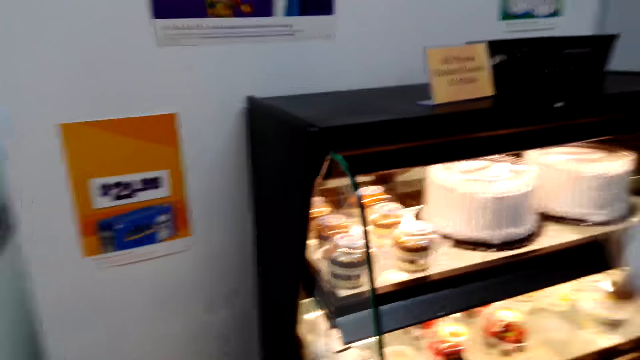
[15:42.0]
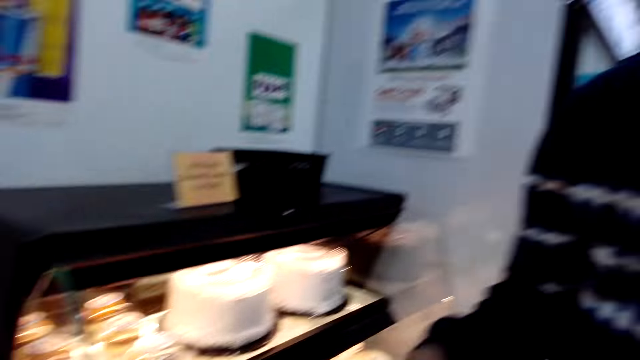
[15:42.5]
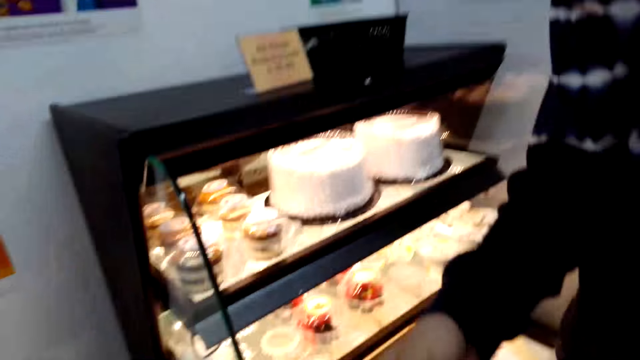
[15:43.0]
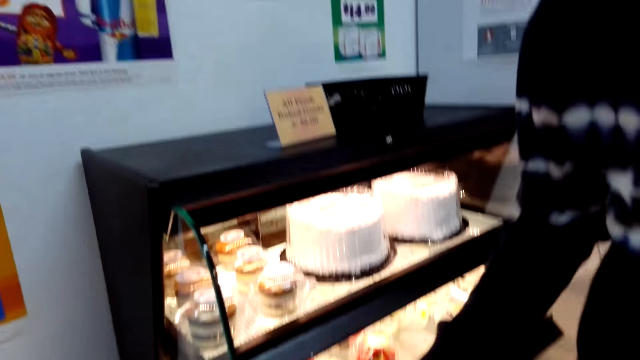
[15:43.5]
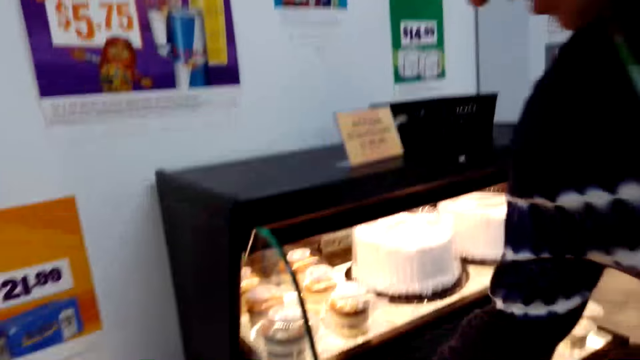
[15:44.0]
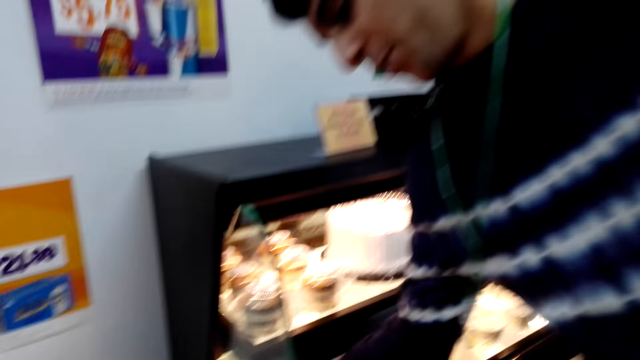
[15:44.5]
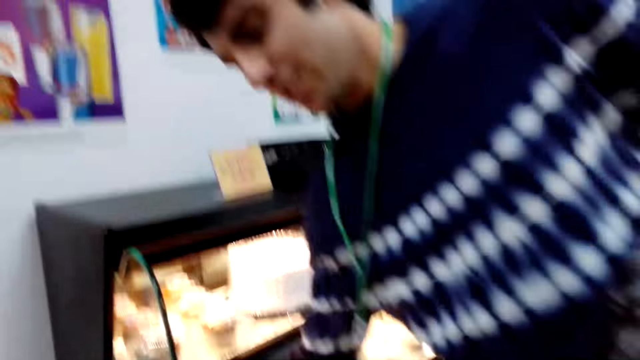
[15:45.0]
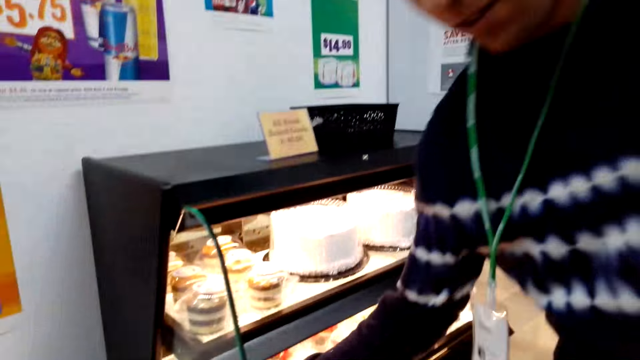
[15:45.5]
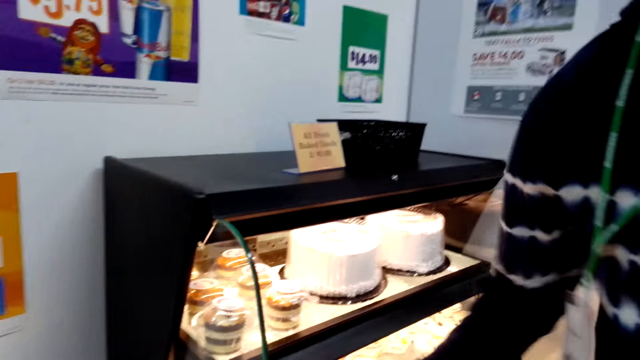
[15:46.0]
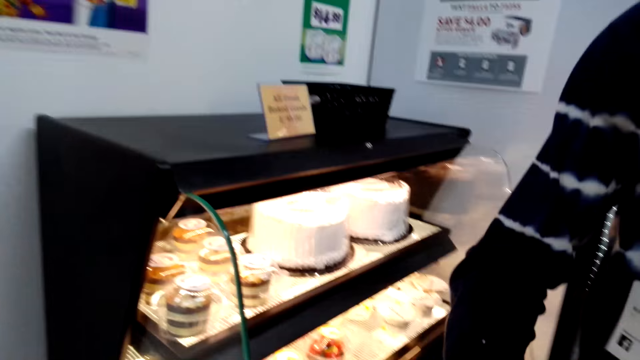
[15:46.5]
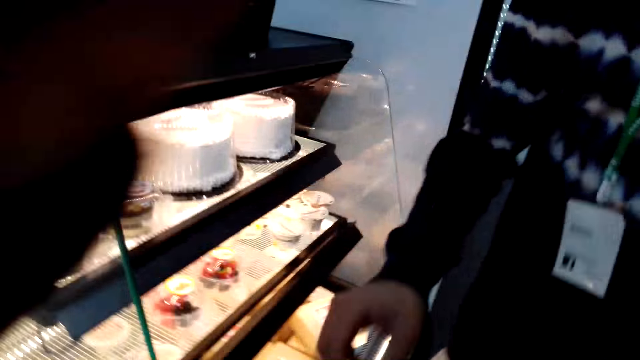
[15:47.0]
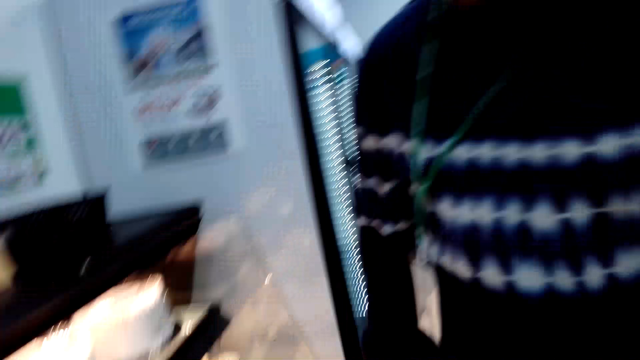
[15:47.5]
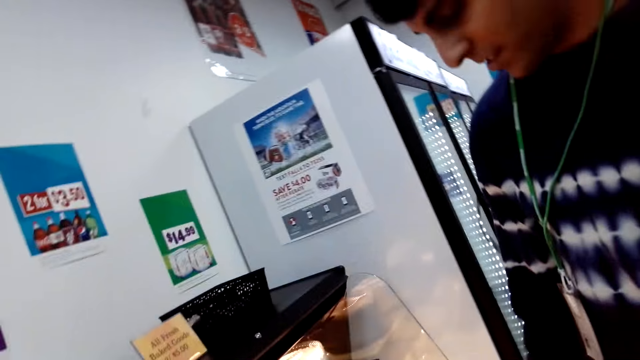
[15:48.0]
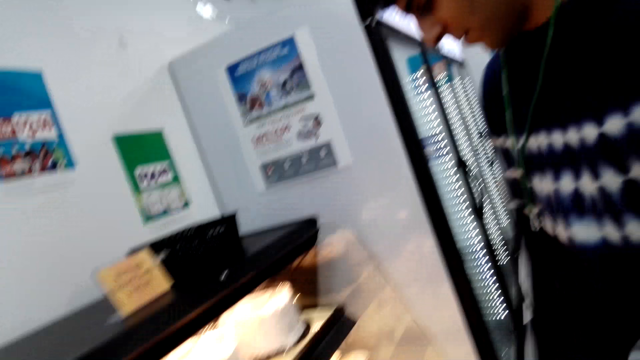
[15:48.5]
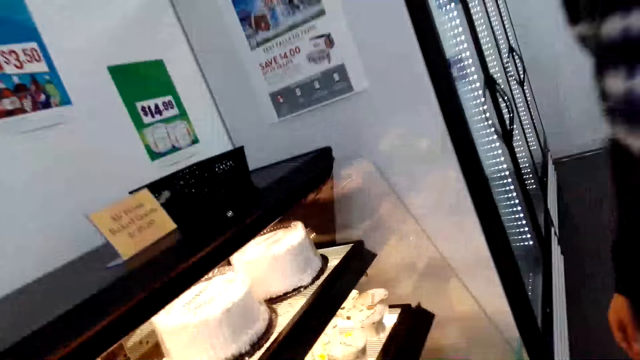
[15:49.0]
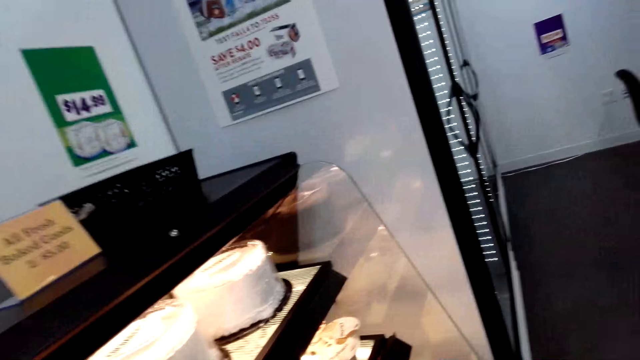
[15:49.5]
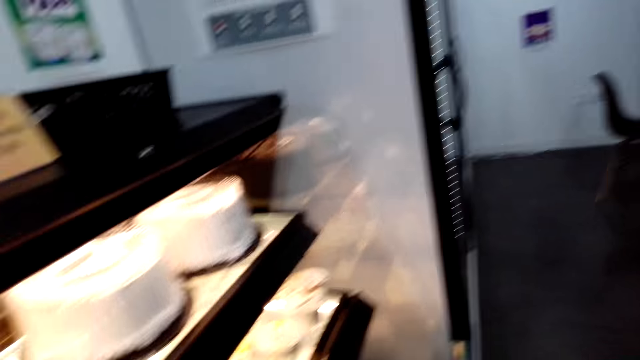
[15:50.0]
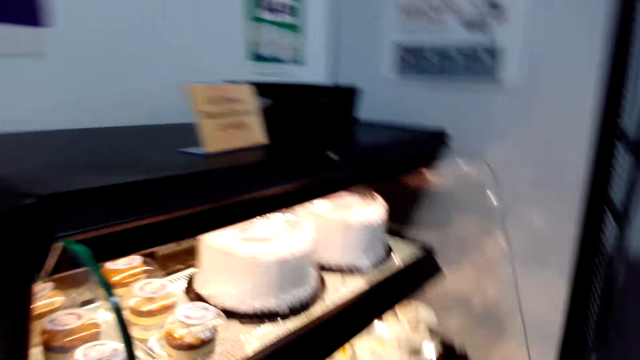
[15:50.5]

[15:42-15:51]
The camera wearer looks at the cakes.

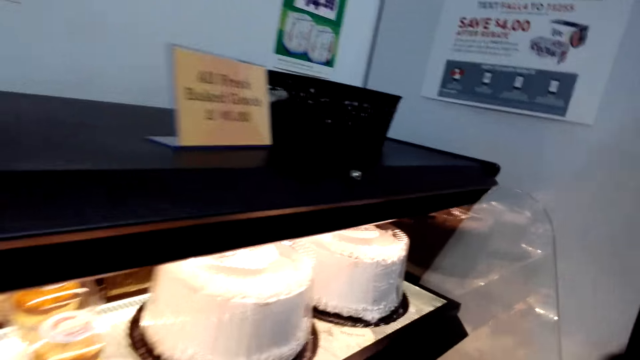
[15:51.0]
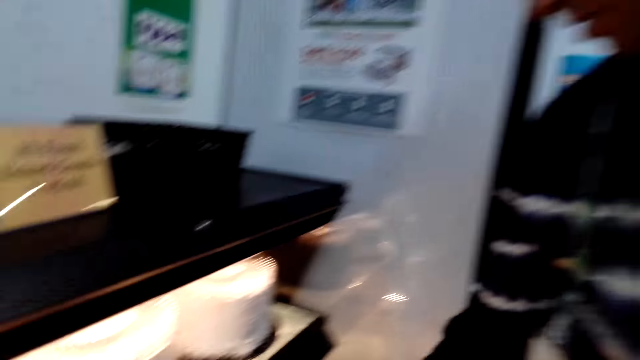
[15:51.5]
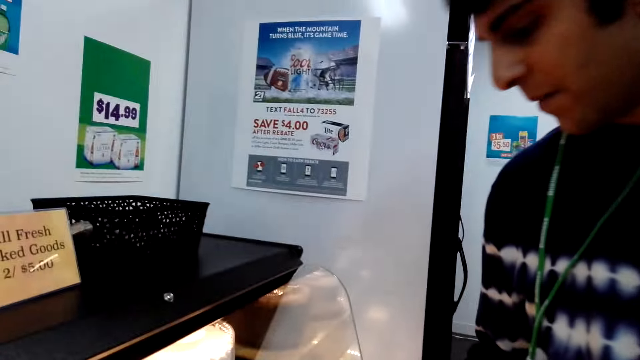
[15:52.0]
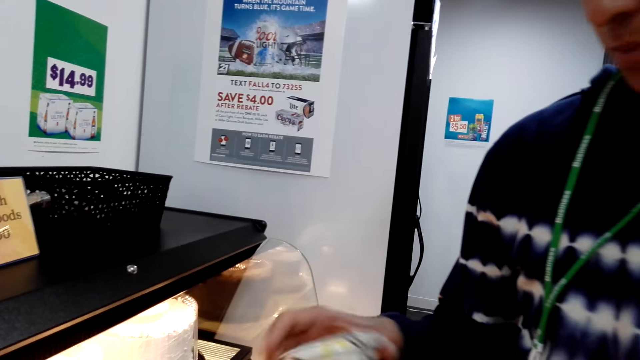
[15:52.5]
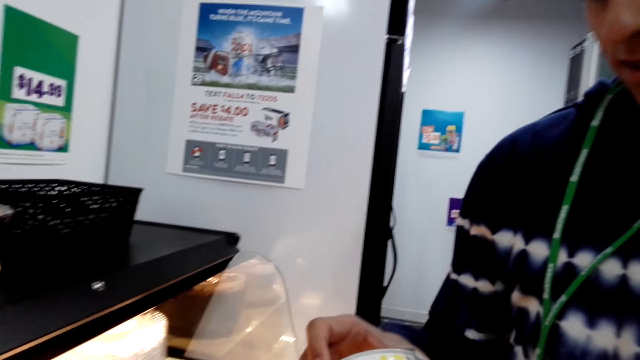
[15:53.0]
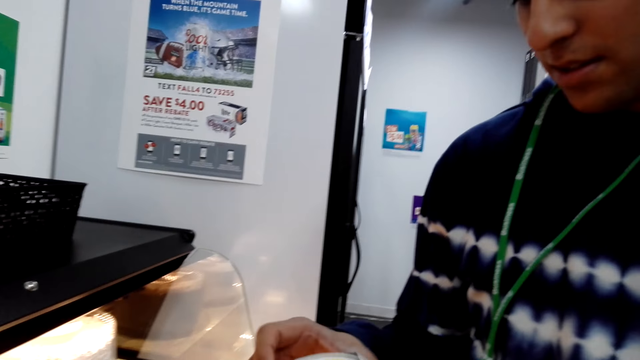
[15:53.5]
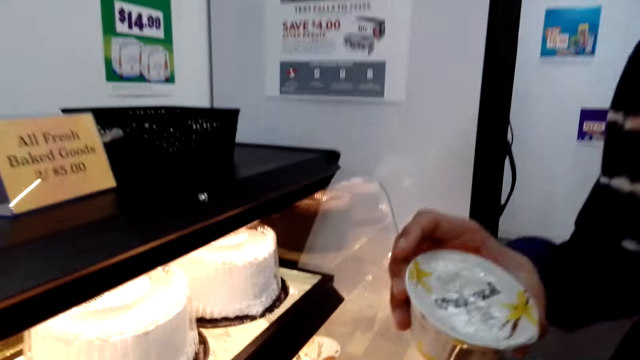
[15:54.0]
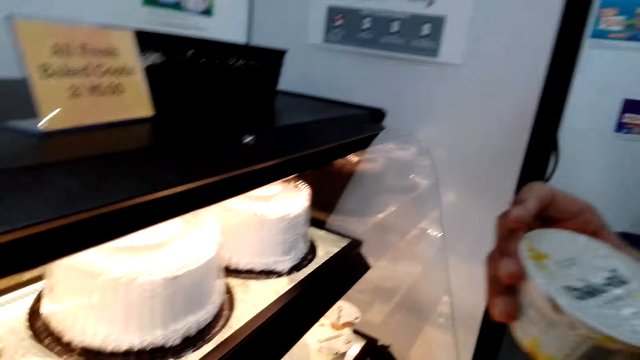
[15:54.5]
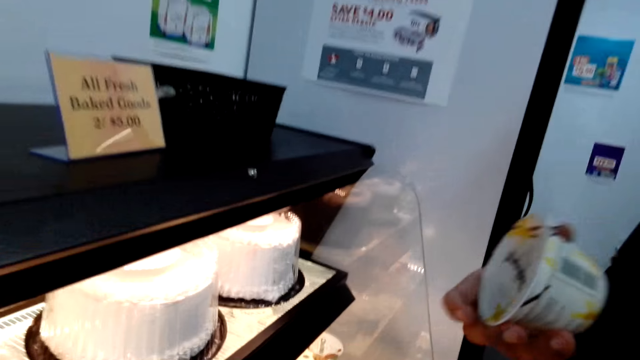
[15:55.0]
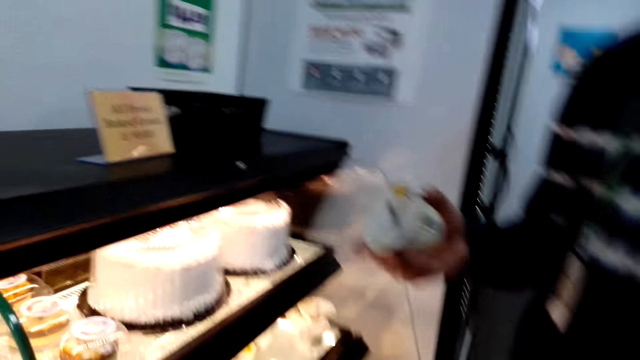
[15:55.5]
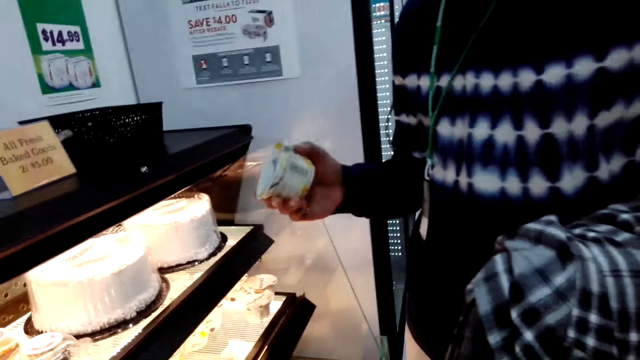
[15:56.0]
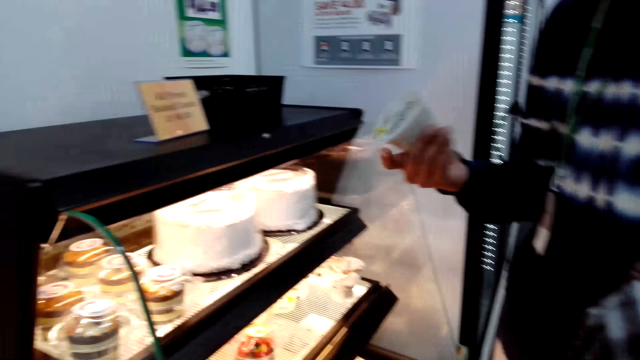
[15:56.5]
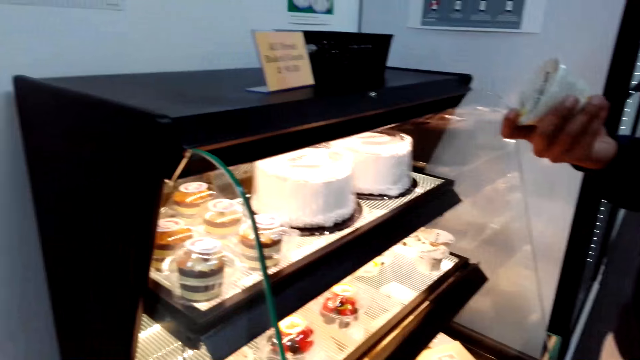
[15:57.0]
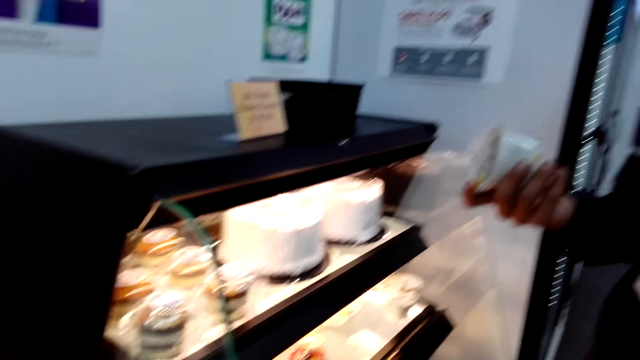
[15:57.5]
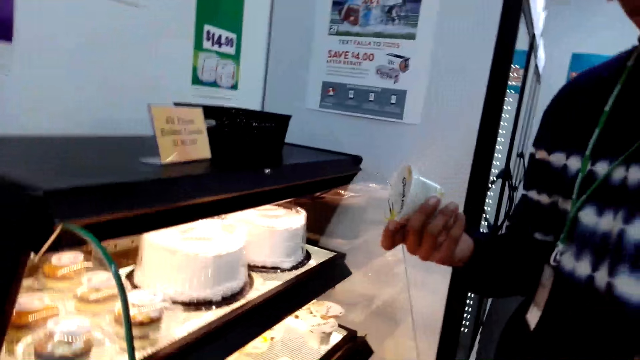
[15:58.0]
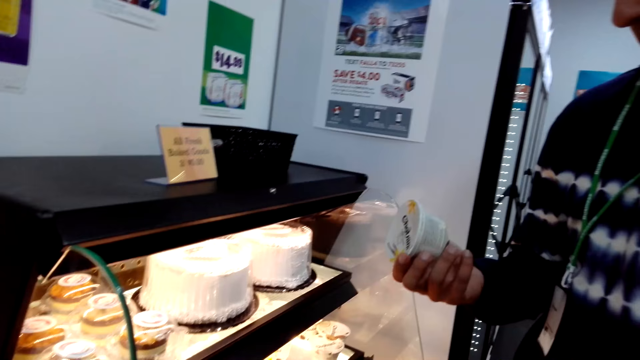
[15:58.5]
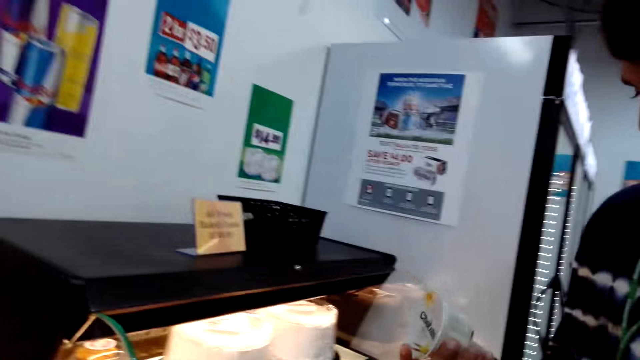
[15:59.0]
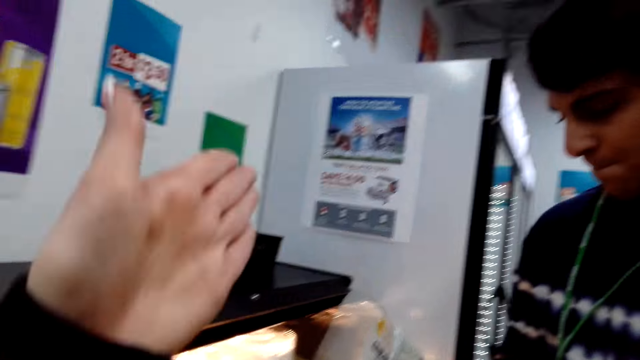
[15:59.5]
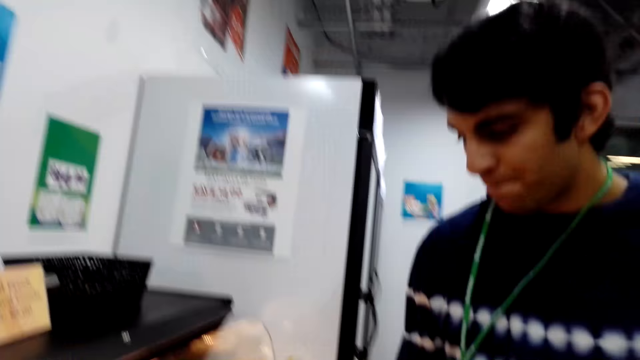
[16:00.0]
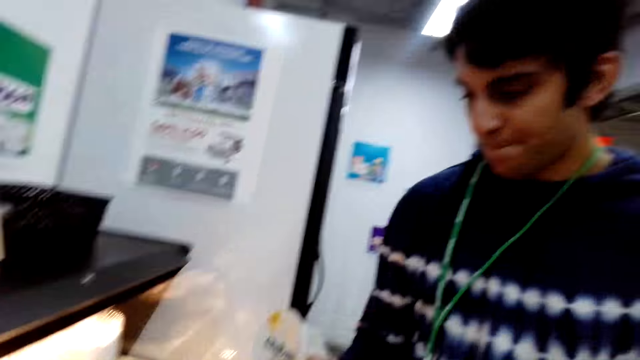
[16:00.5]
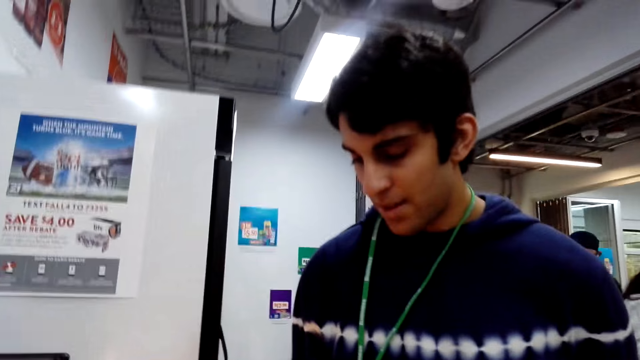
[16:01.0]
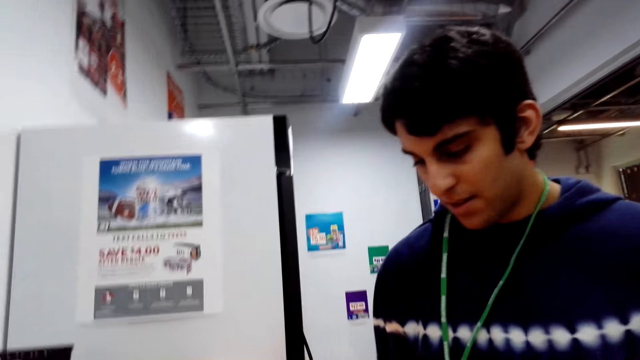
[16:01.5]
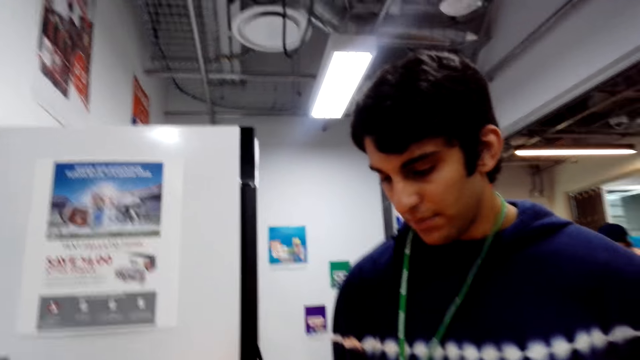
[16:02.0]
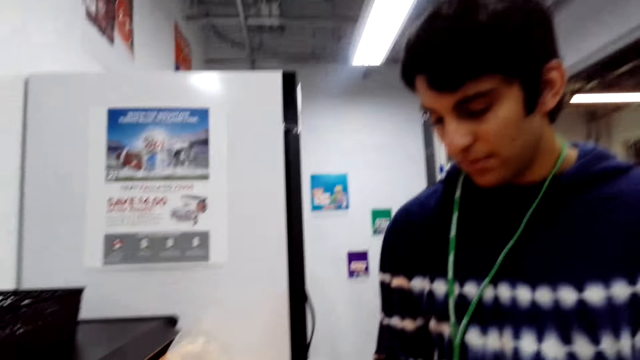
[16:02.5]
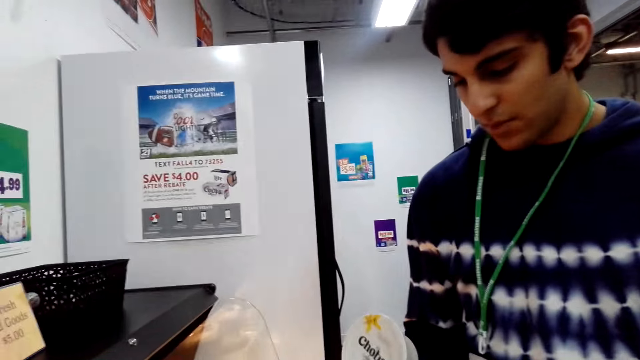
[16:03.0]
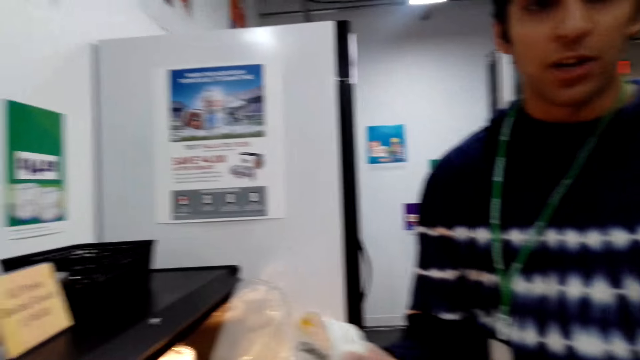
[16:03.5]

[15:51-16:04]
A man looks at the cake. The man is reading a container of yoghurt.
